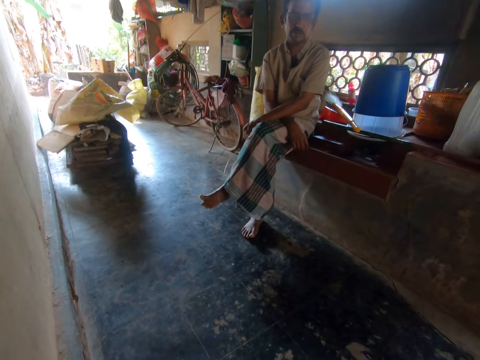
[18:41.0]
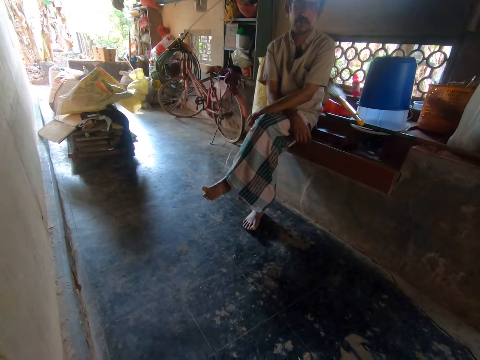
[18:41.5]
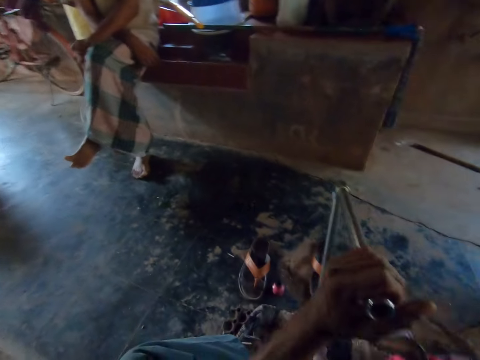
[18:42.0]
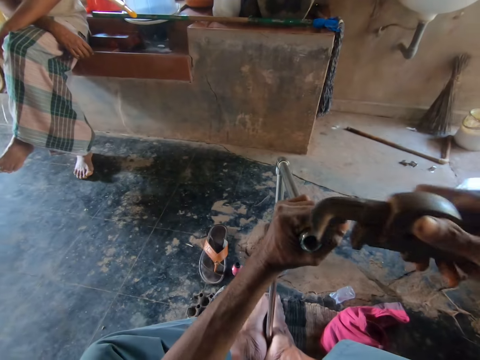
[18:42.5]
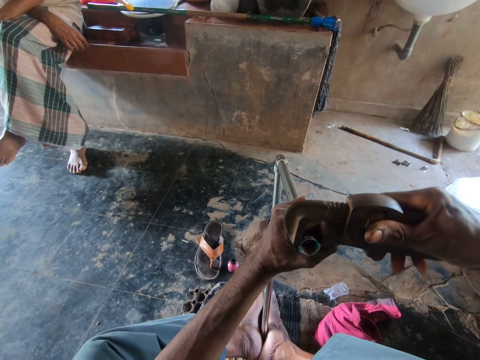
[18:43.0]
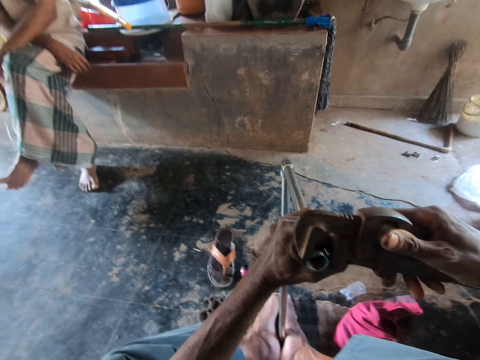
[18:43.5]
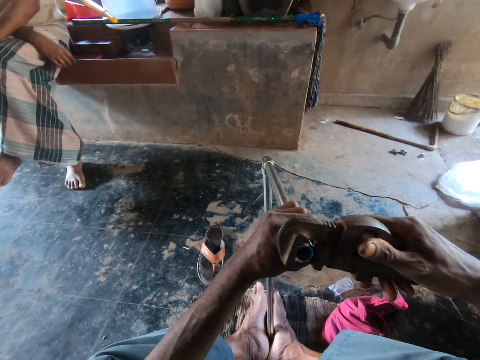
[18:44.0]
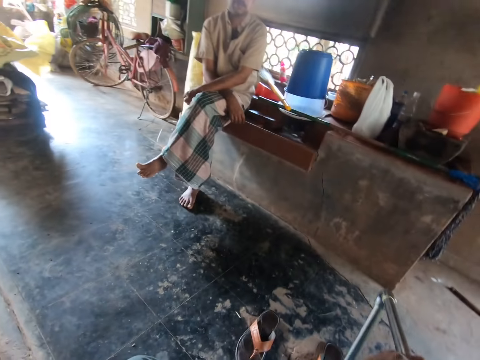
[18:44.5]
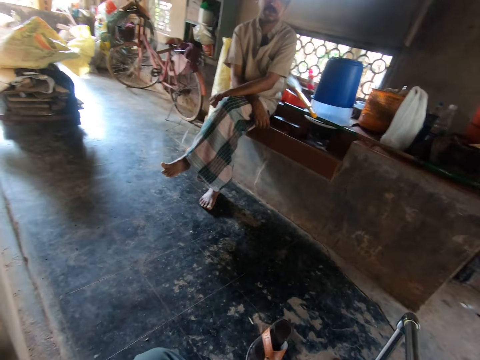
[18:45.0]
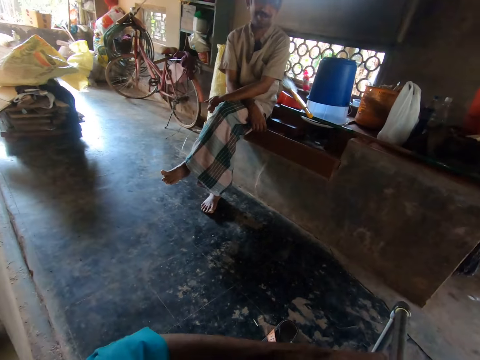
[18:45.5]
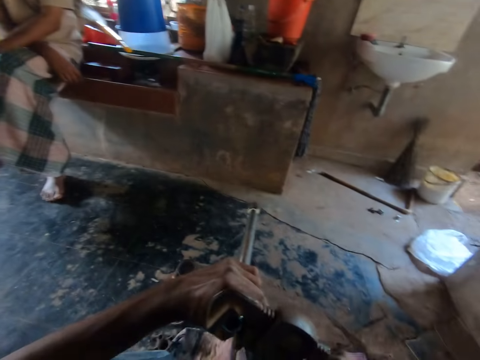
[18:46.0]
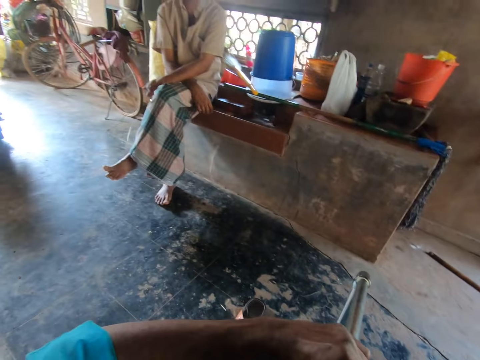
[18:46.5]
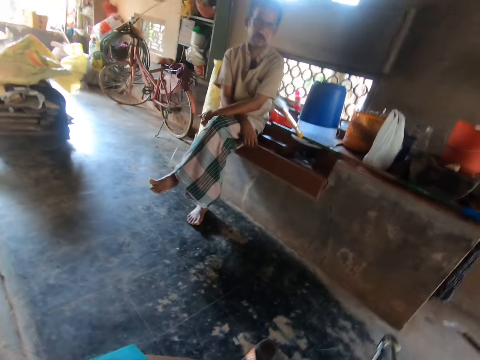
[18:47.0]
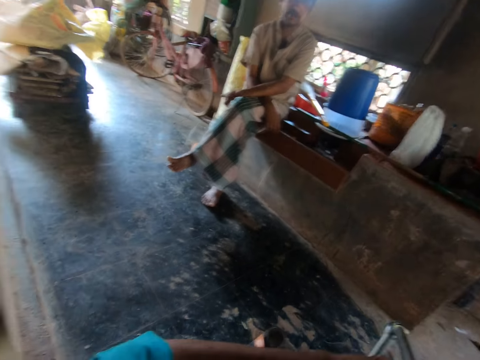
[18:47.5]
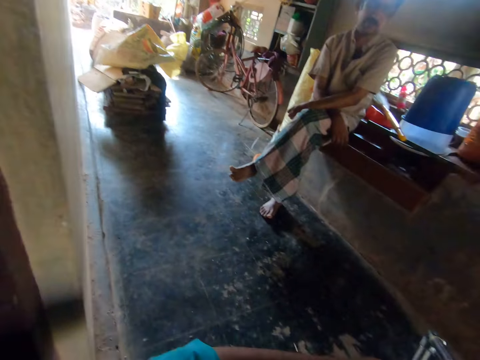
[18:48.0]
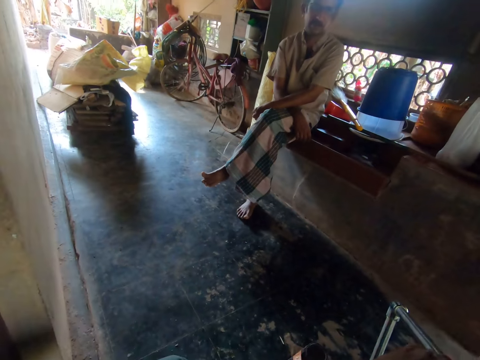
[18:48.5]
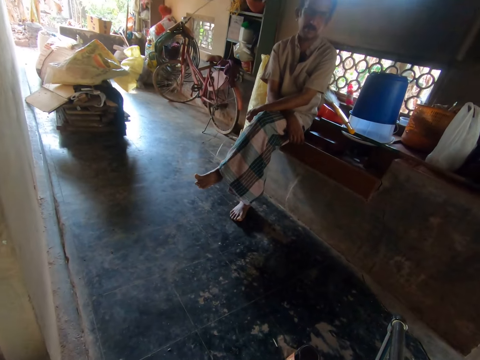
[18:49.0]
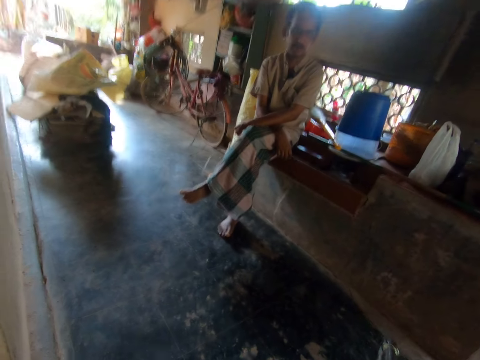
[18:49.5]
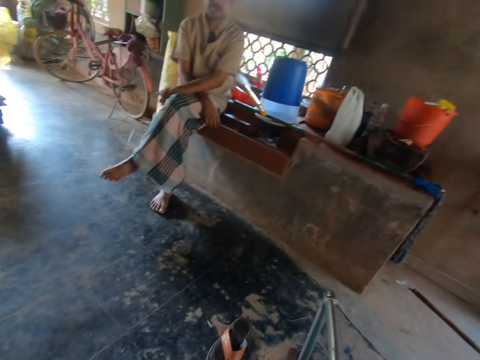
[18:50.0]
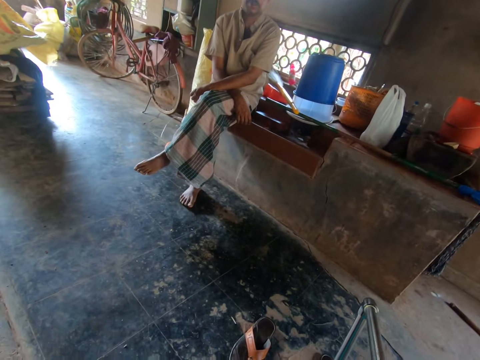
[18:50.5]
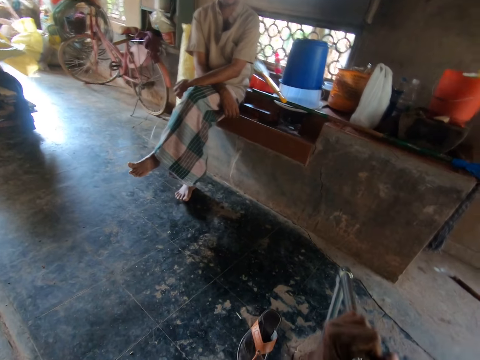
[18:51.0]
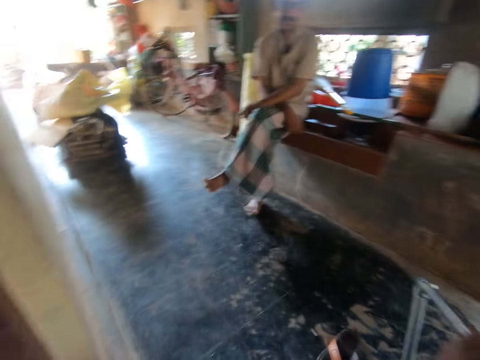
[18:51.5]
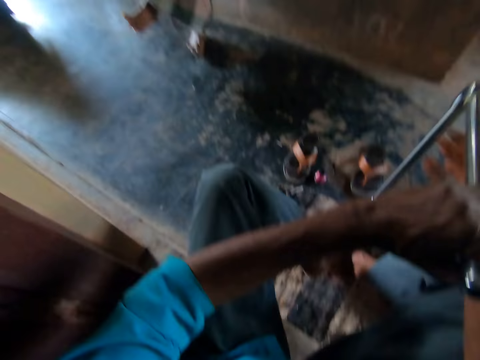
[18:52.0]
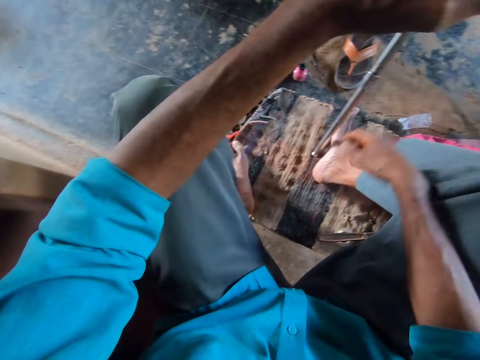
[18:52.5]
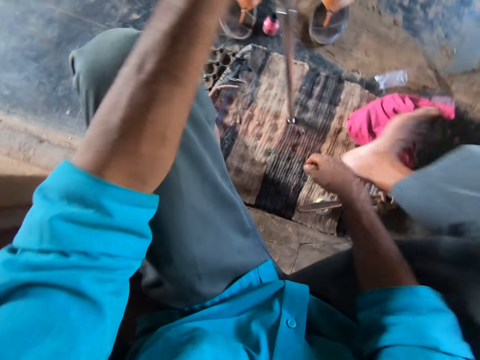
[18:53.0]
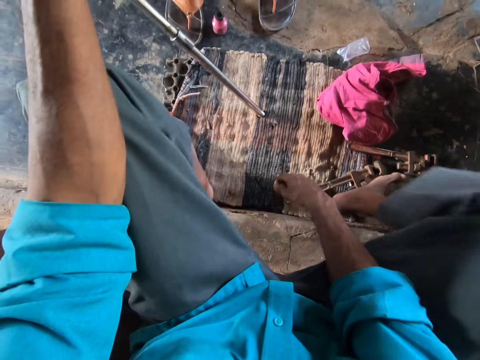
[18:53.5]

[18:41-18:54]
The camera wearer adjusts a pipe with a spanner. A man sits in the room. The camera wearer looks around in the room. He holds the pipe in his left hand.

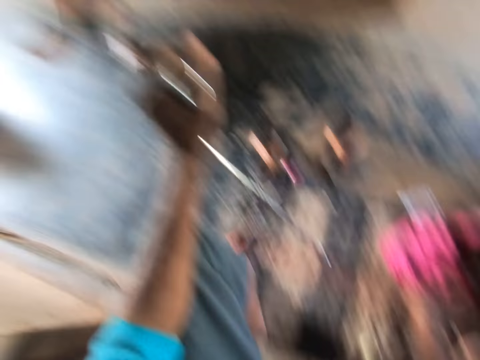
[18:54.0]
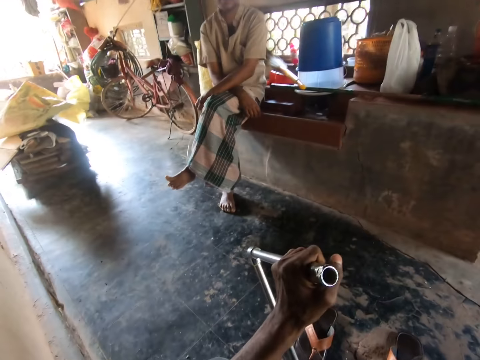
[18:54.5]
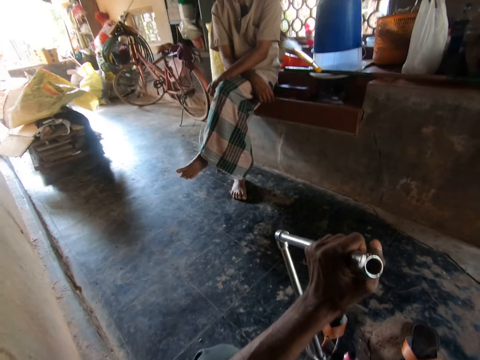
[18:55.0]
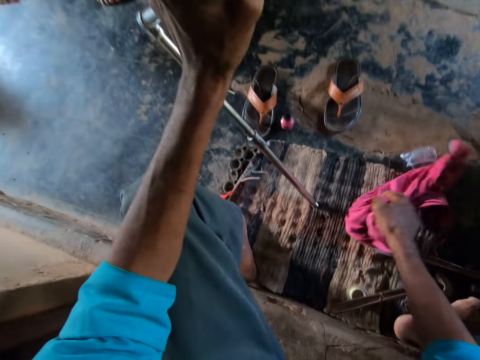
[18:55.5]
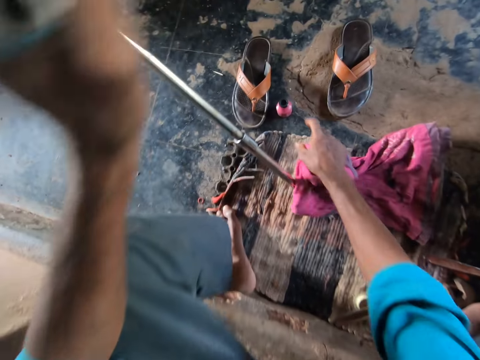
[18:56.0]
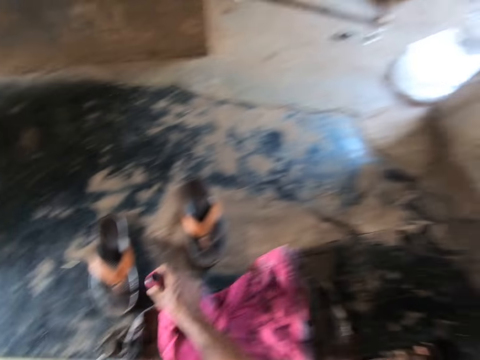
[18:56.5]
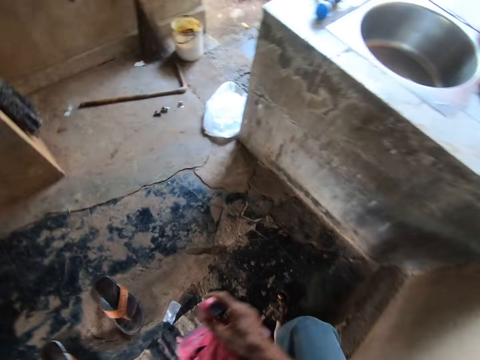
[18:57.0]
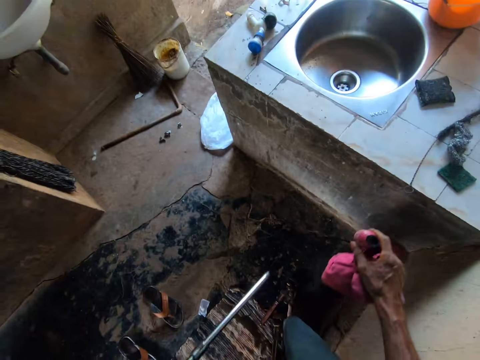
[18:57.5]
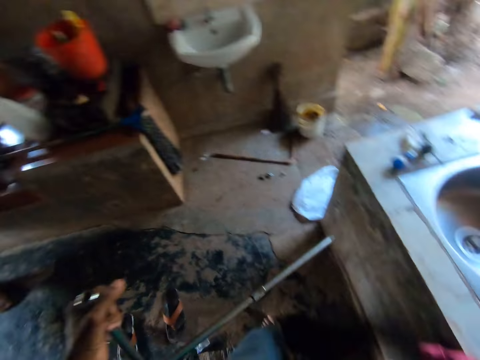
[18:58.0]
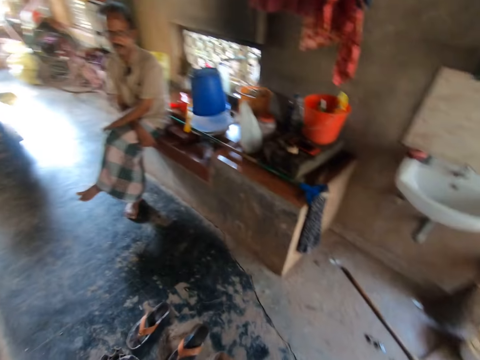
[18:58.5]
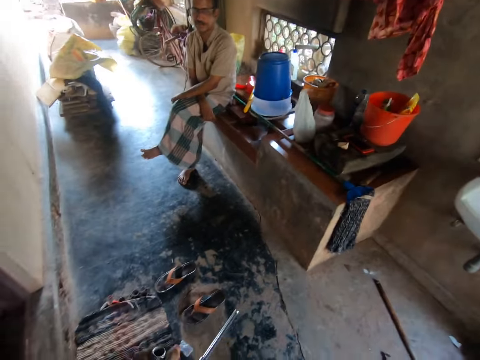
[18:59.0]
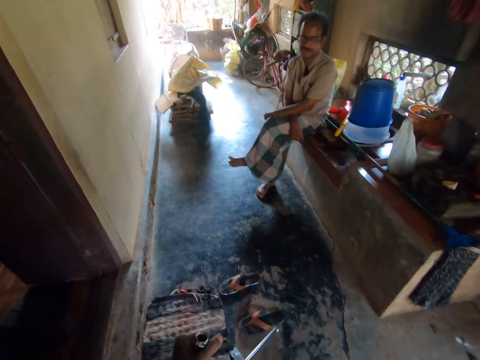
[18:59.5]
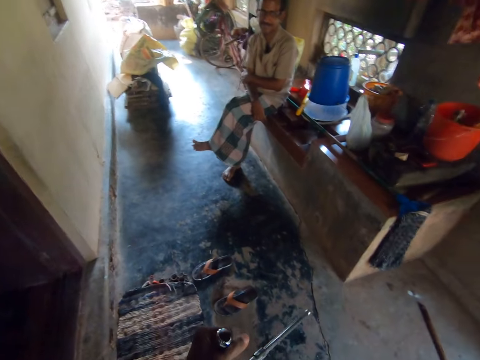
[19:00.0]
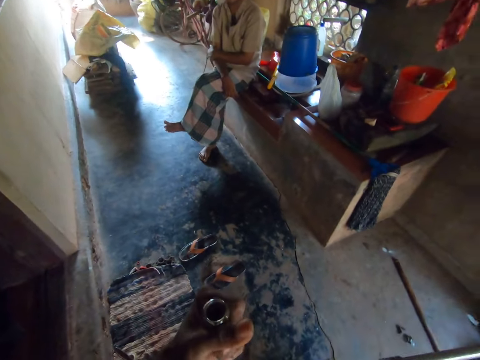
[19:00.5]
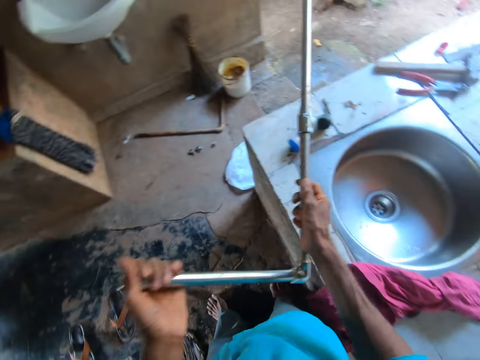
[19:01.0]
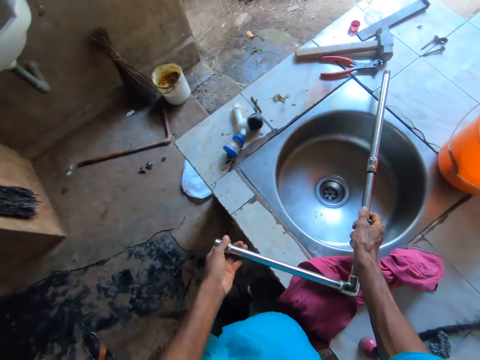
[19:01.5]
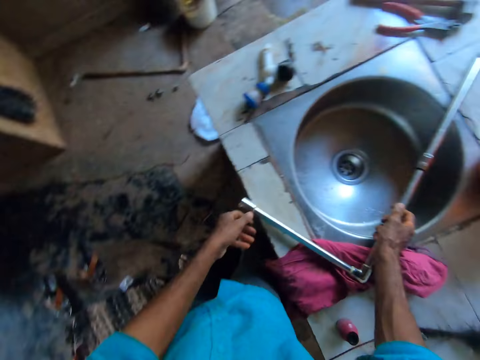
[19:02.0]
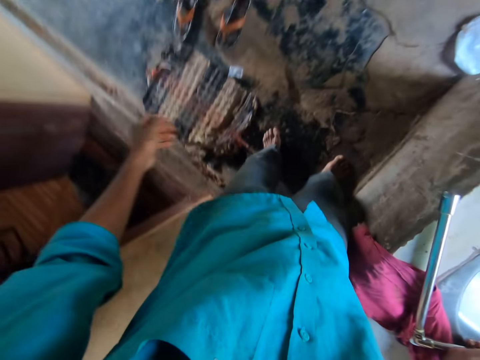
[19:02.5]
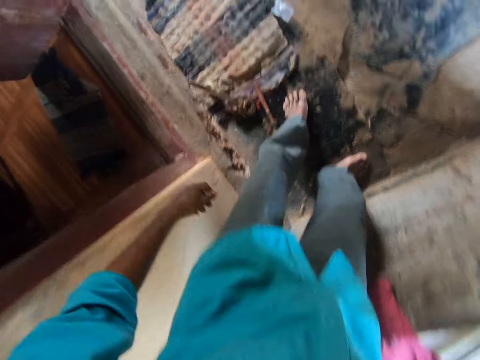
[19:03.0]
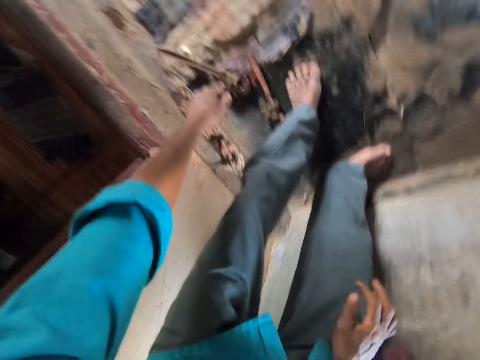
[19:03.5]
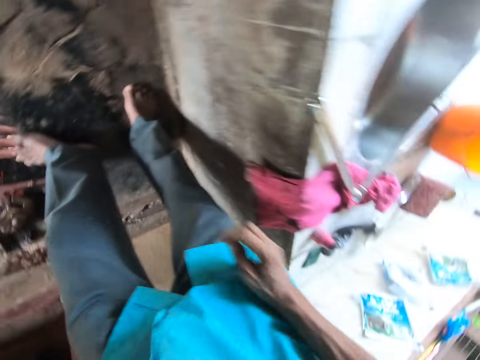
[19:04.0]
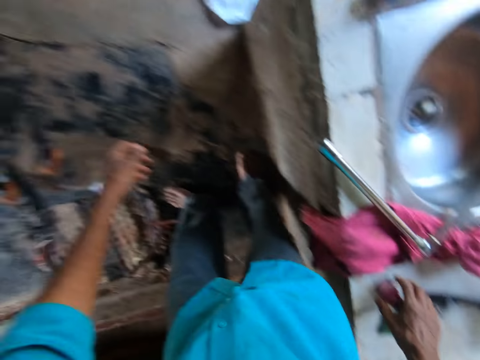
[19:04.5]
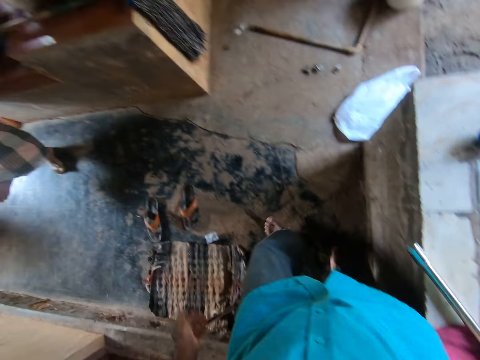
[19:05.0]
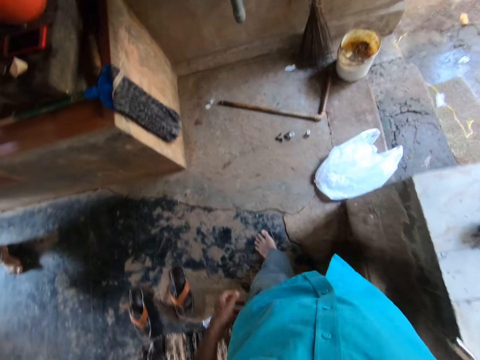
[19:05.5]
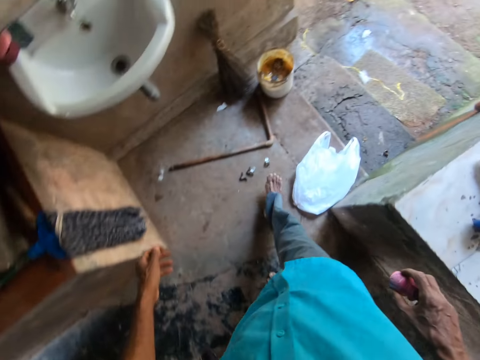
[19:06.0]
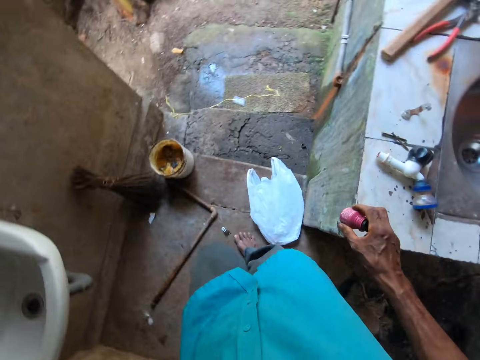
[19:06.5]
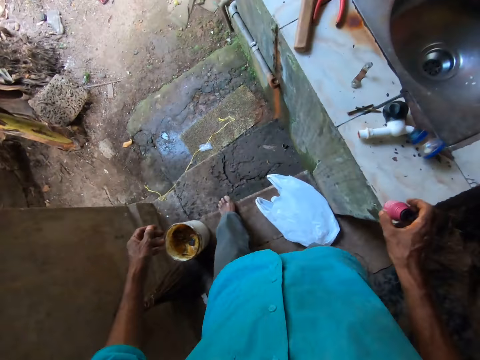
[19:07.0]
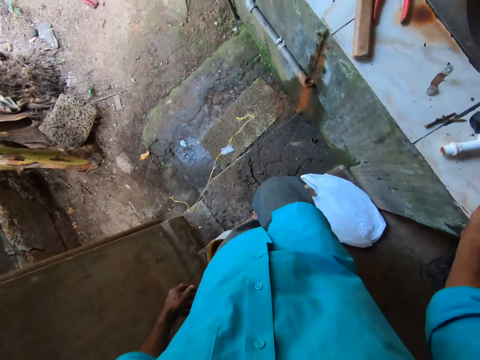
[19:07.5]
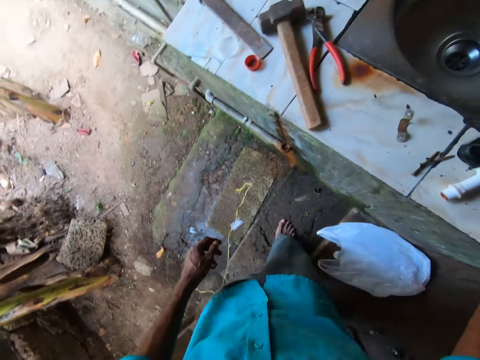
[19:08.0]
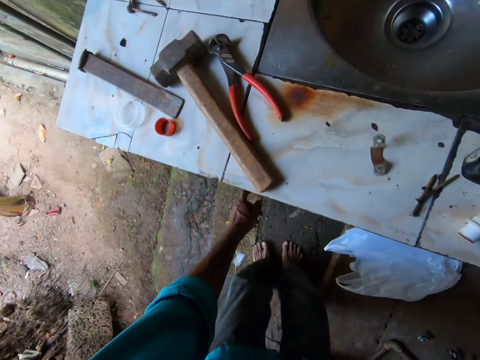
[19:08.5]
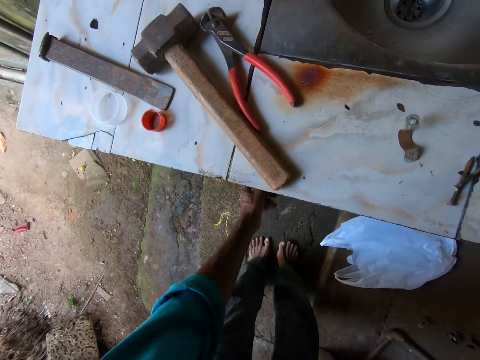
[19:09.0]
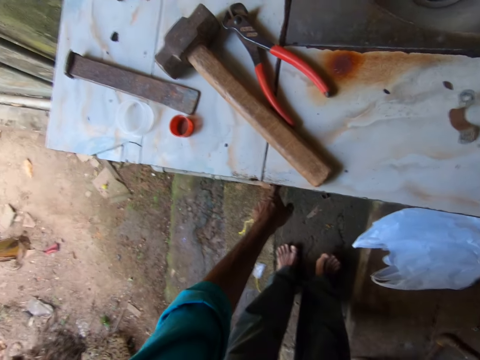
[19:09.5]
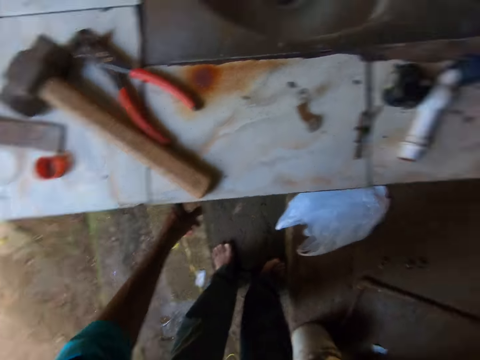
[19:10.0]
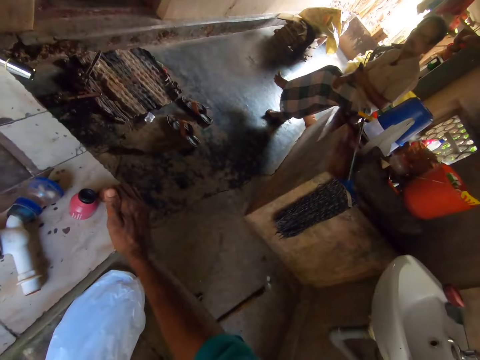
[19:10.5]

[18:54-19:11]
The camera wearer picks up a rag on the mat with his right hand. He holds a piece of cloth with the right hand. He picks up a bottle on the floor with his right hand. A man sits in the room. The camera wearer holds a pipe with the left hand. He holds the pipe with both hands. He places the pipe in both hands on a sink. He bends in the room. He picks up a cup with the right hand. He walks around in the room. He places the cup on the sink counter with the right hand. He opens a cupboard under the sink with his left hand. He bends in the room. He touches the water pipe with the left hand index finger in the room. He holds the kitchen sink top with the right hand.
